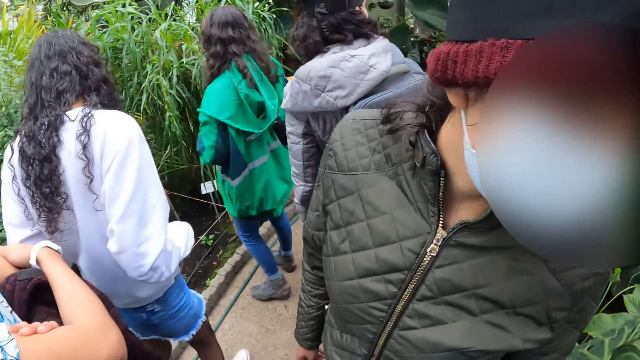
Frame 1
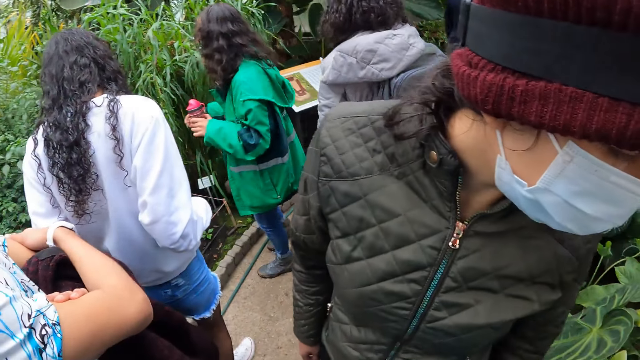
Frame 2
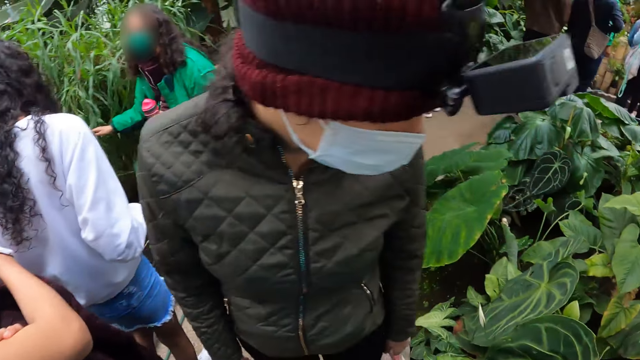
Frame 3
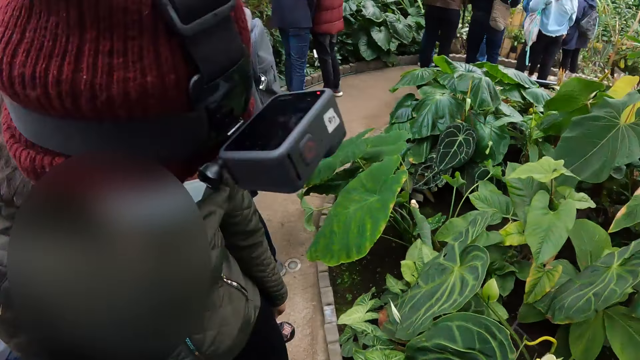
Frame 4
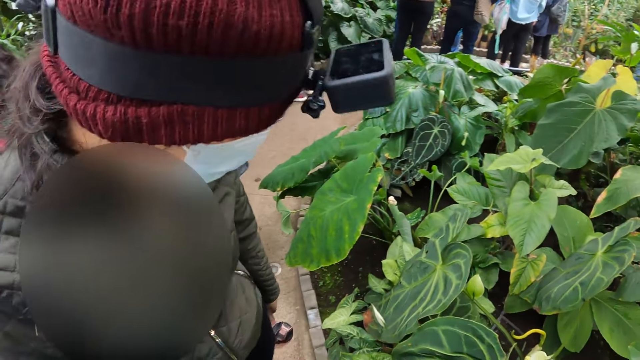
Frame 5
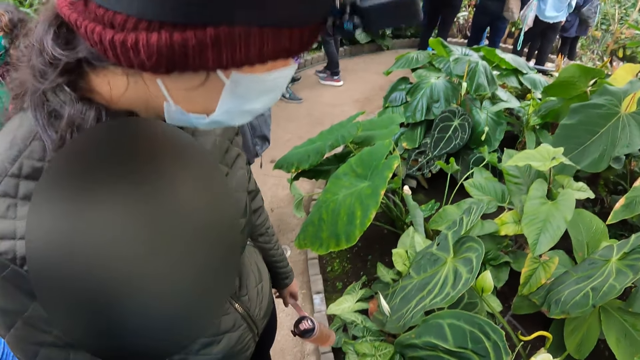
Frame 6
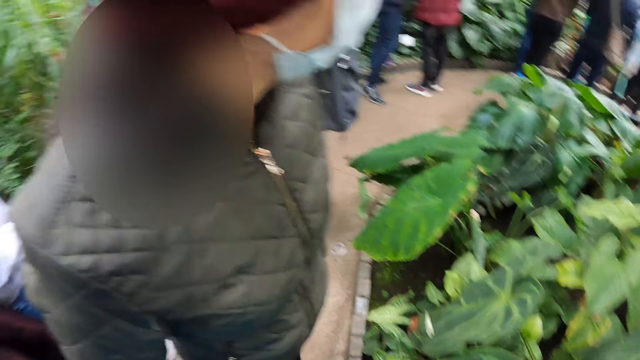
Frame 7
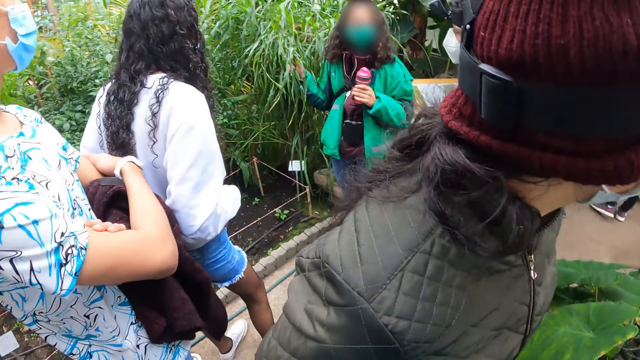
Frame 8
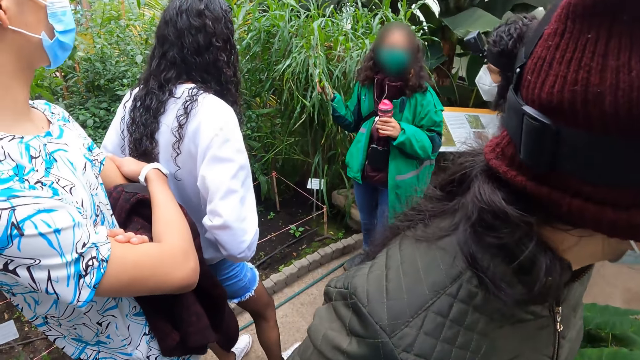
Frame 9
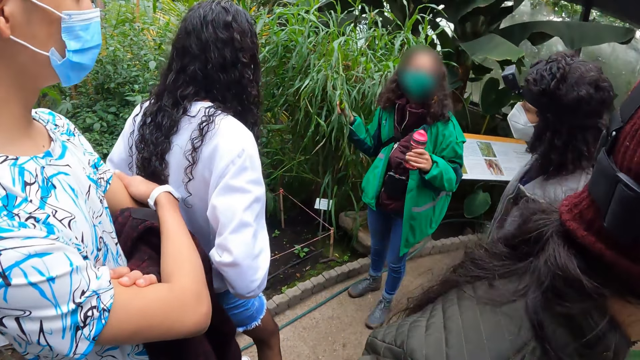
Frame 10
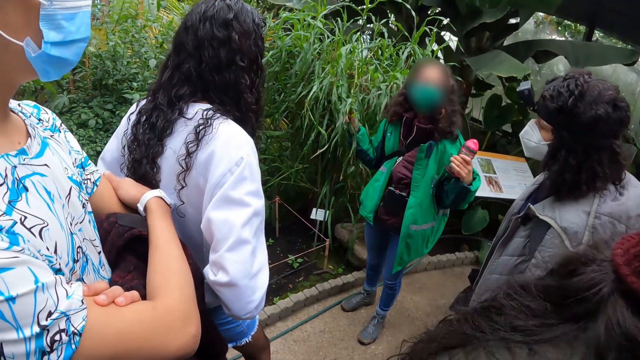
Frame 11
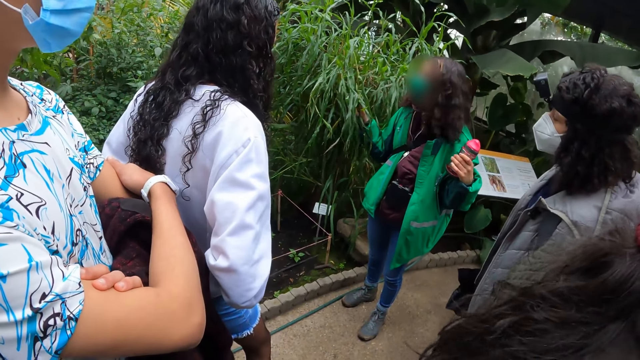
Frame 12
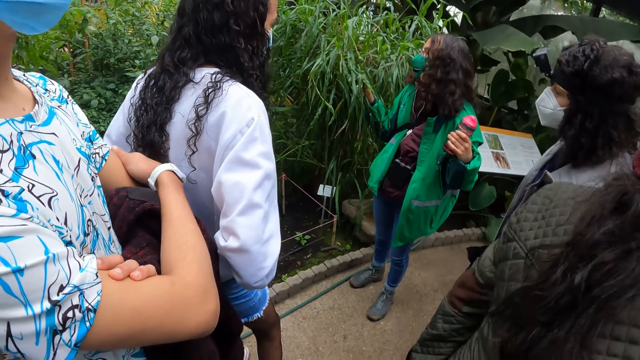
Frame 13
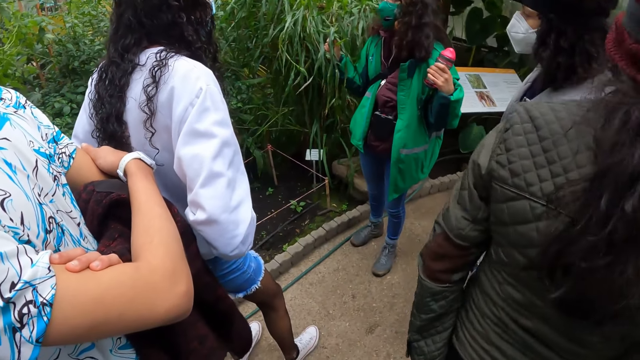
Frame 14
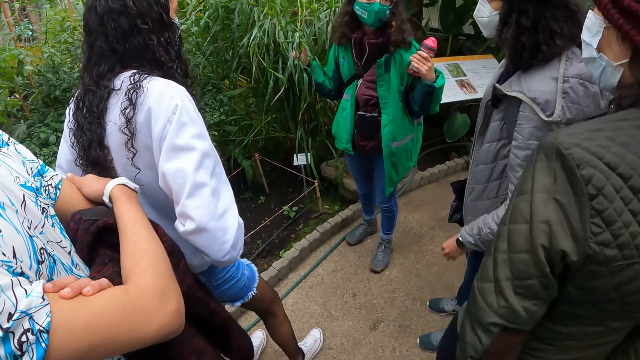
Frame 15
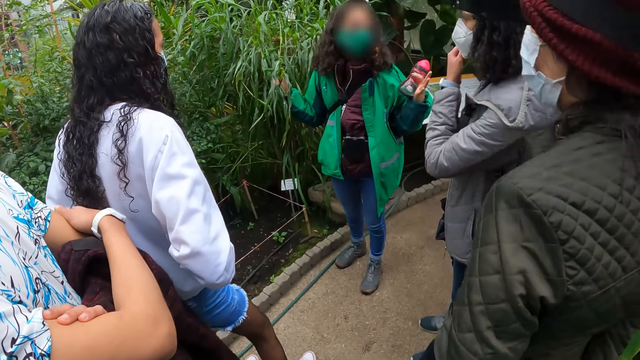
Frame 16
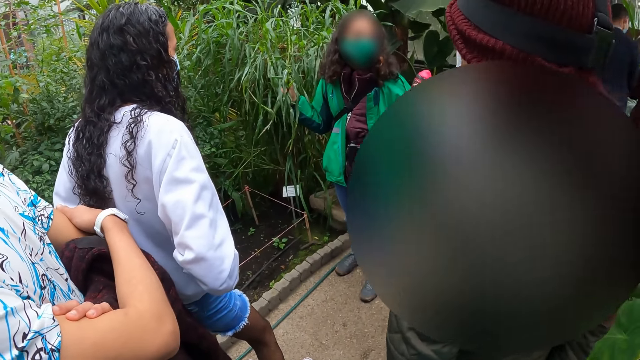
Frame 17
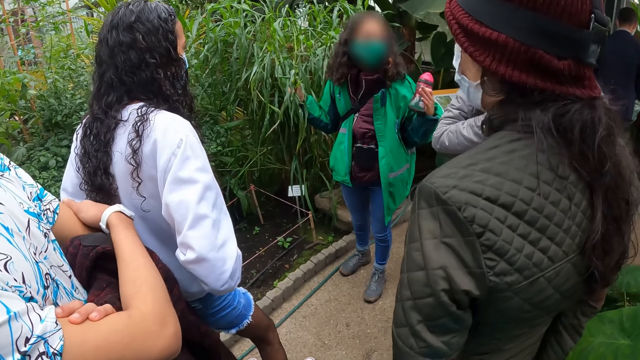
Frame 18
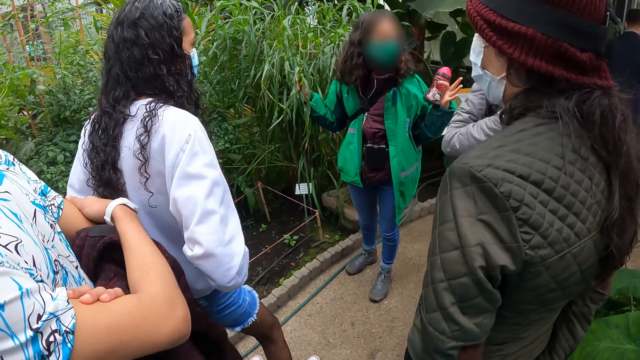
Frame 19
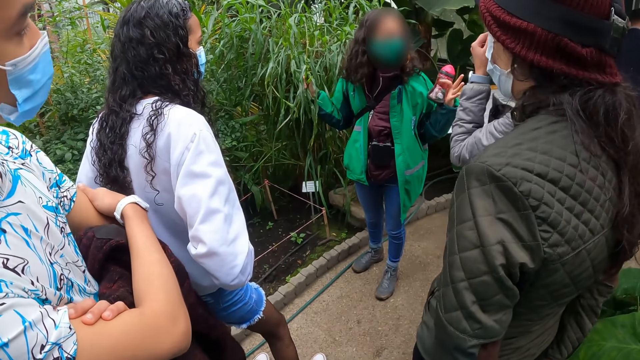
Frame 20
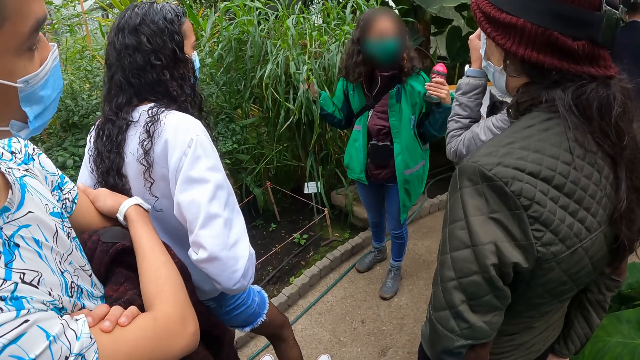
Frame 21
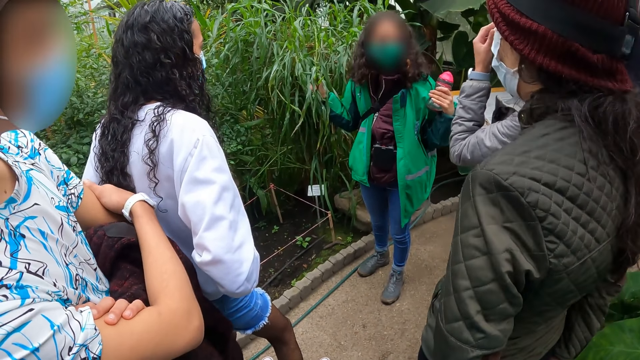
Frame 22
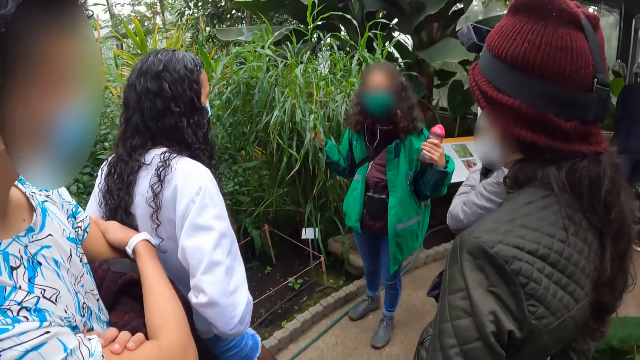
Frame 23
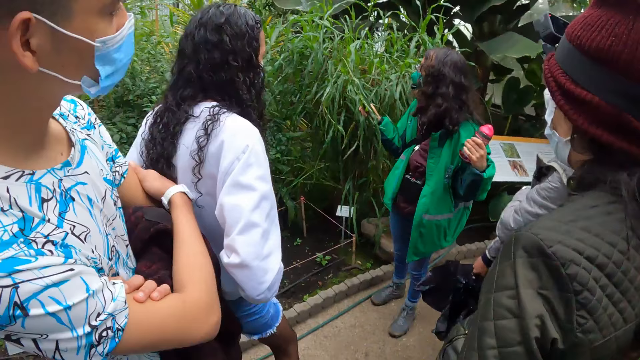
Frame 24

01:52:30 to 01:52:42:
A lady points out to the plants. The lady holds a plant with her right hand. The lady gestures out with her hands. The lady gestures out with her hands again.

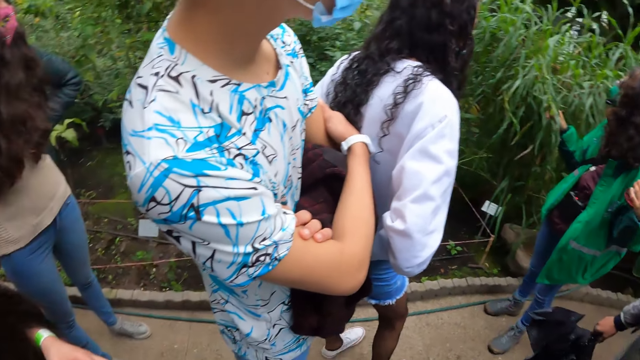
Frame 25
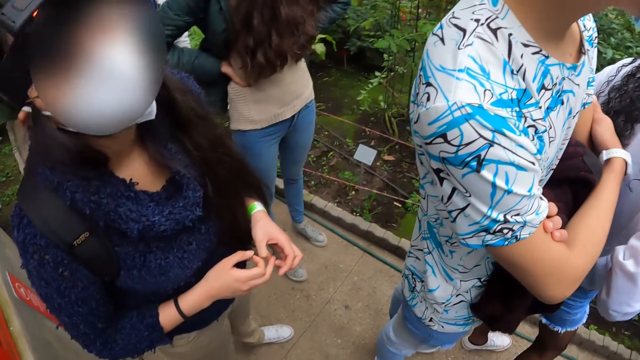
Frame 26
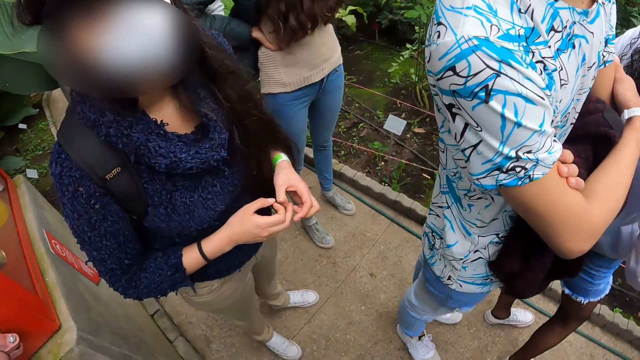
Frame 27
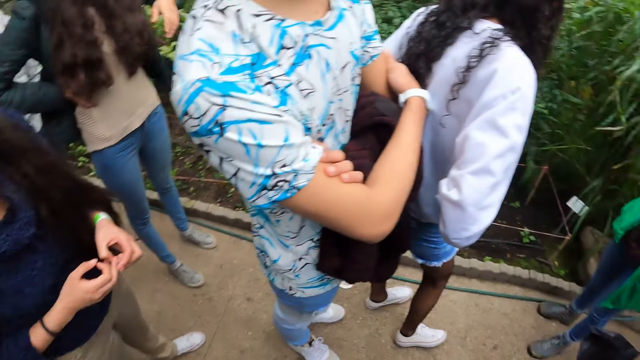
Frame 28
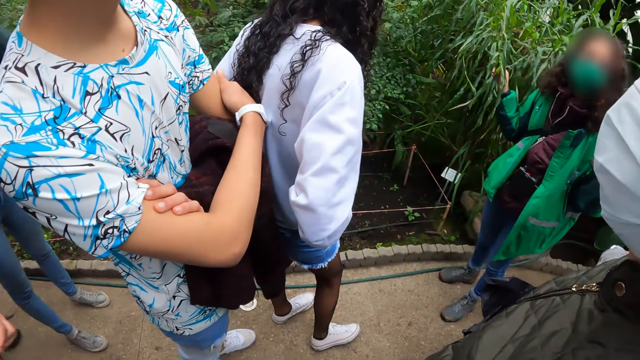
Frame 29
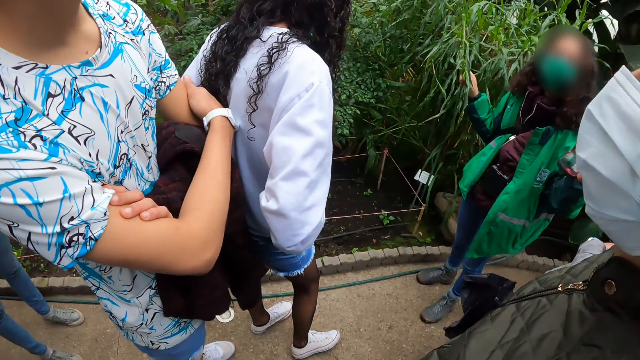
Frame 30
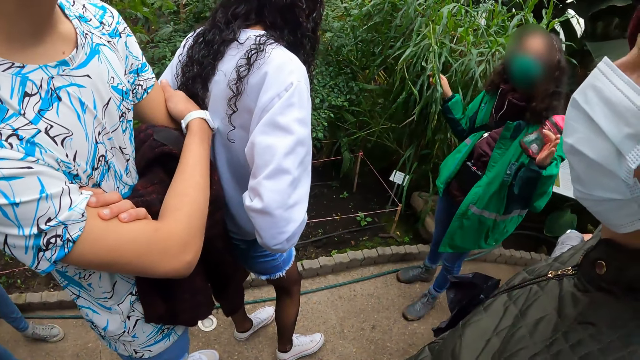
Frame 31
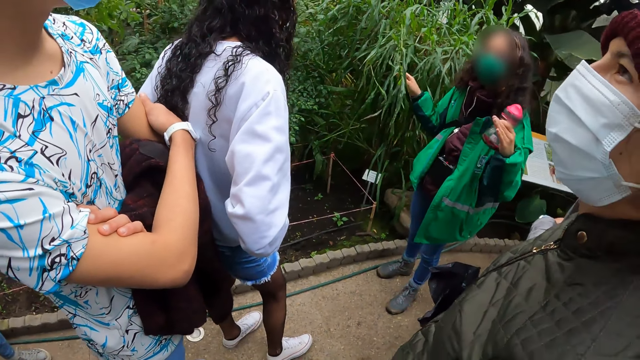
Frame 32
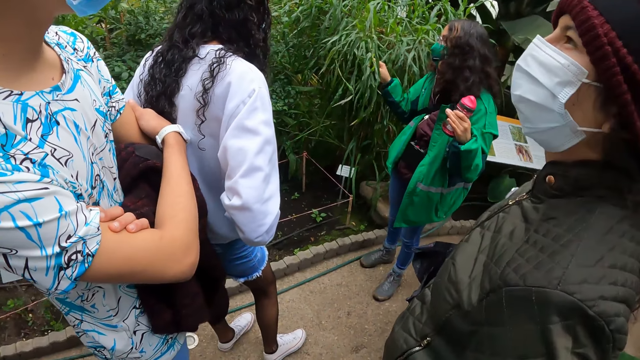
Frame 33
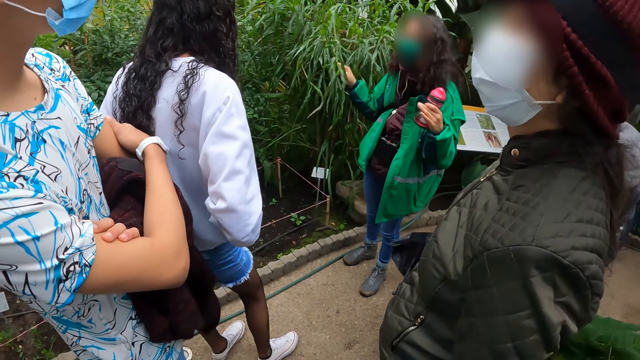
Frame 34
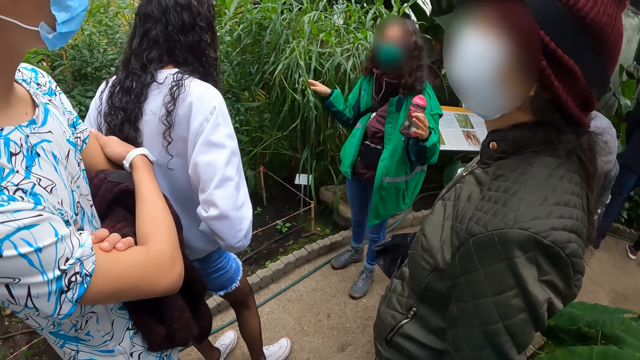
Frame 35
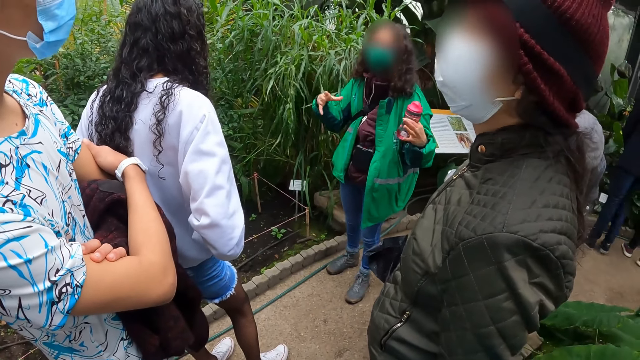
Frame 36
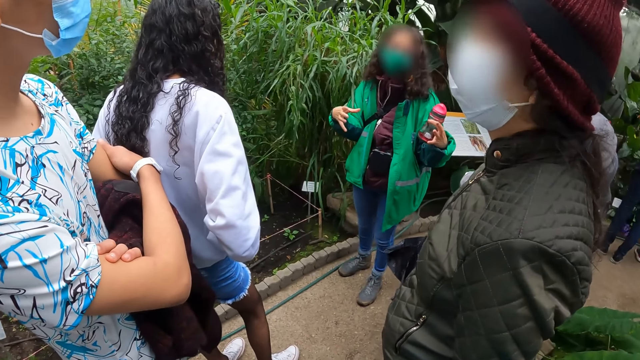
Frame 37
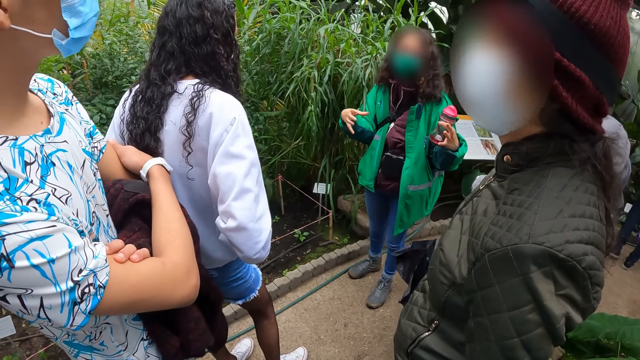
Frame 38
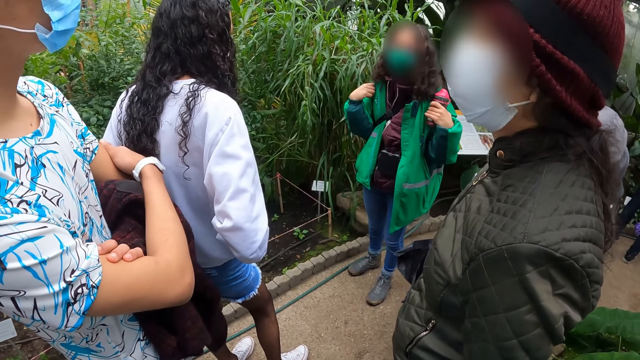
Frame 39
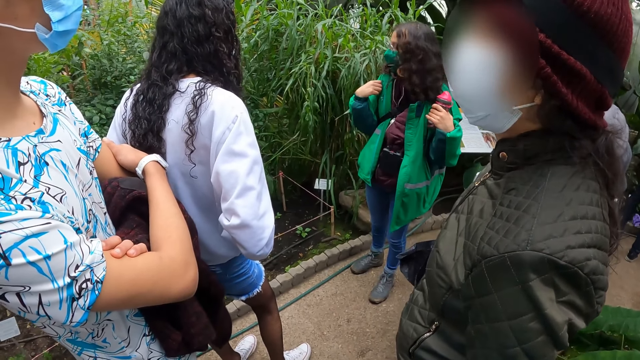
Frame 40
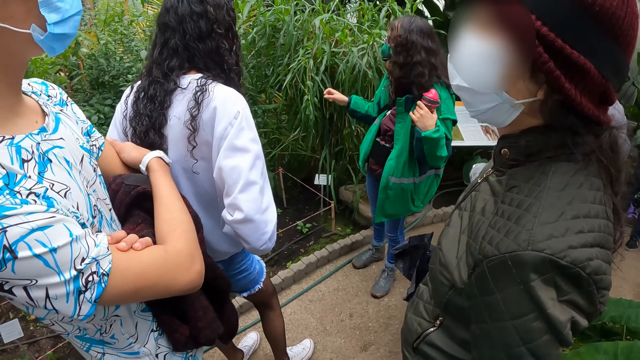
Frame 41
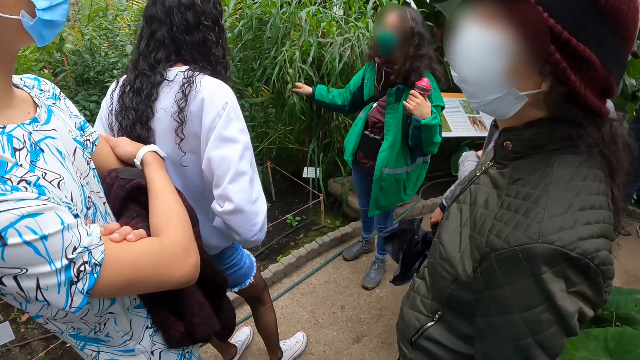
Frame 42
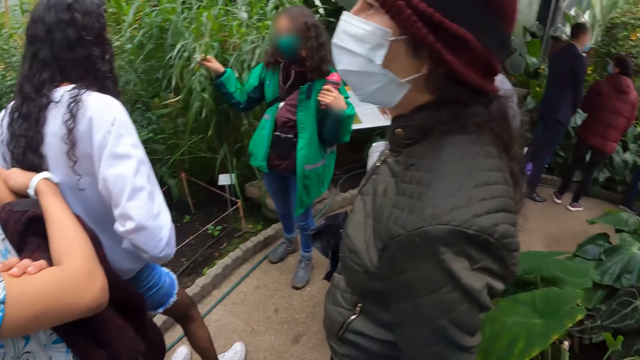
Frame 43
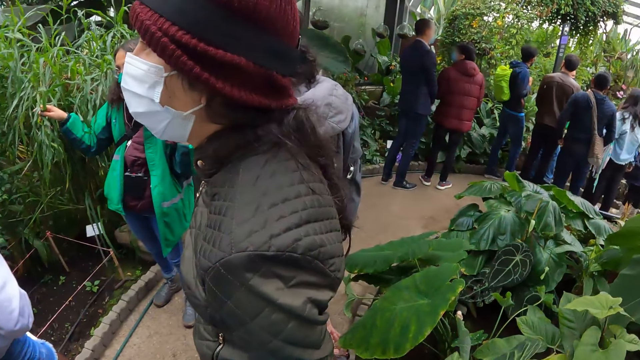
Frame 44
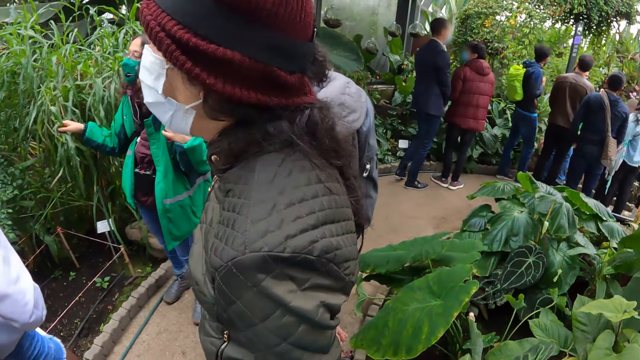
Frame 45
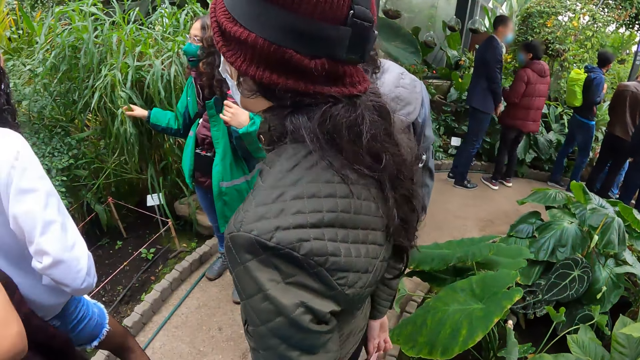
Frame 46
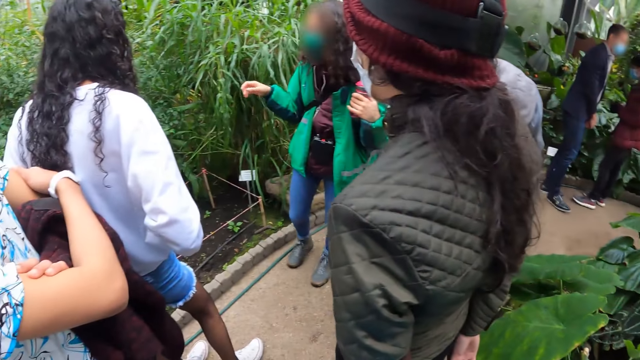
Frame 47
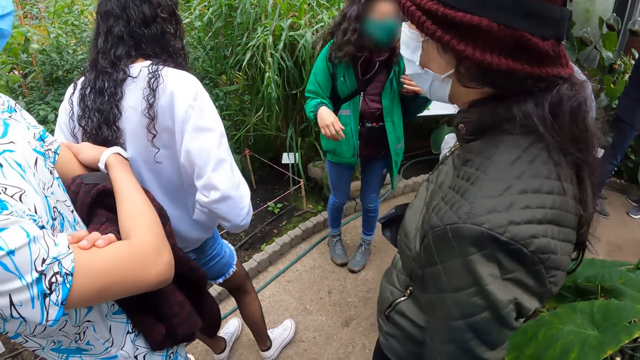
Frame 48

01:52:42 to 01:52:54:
The camera wearer looks around the field. A docent holds the plant. The docent interacts with the group.
